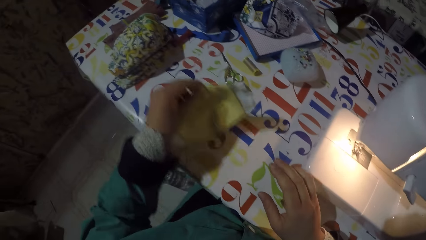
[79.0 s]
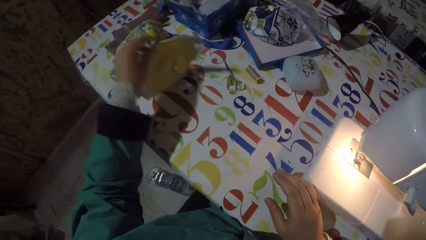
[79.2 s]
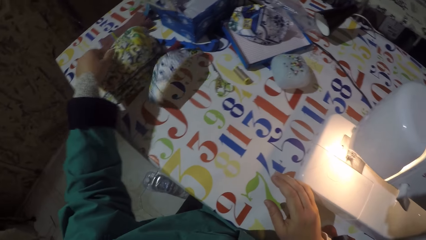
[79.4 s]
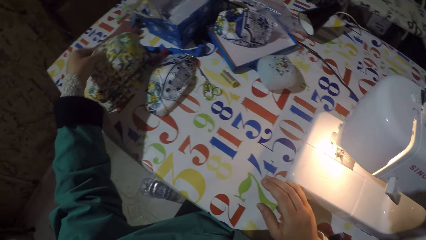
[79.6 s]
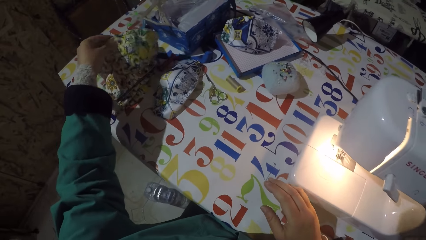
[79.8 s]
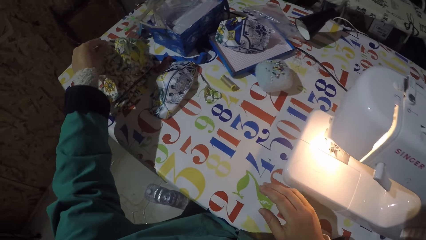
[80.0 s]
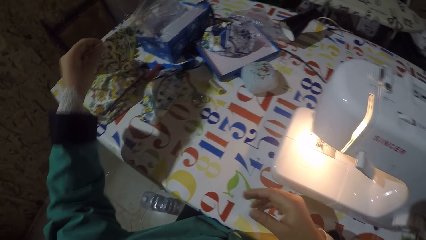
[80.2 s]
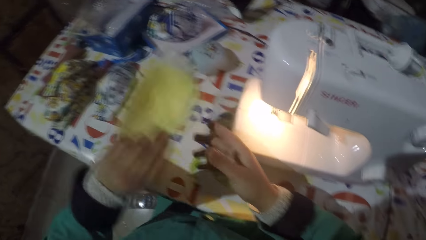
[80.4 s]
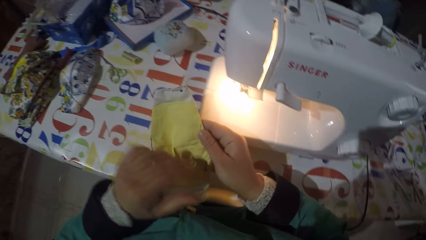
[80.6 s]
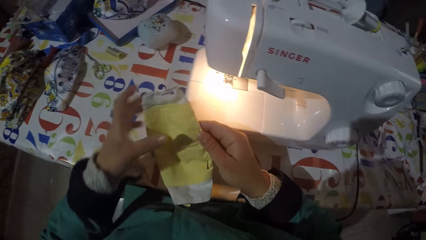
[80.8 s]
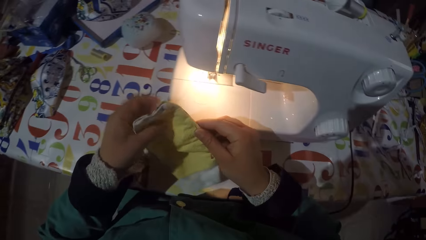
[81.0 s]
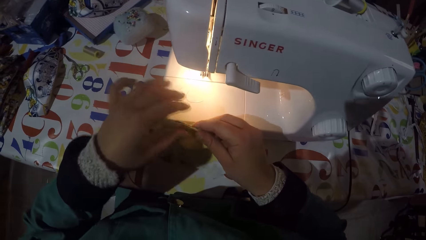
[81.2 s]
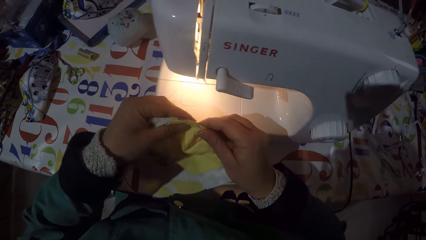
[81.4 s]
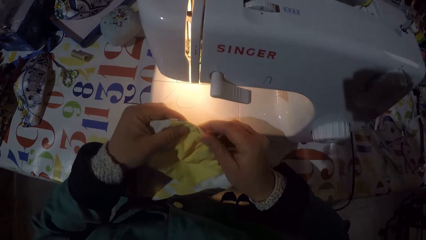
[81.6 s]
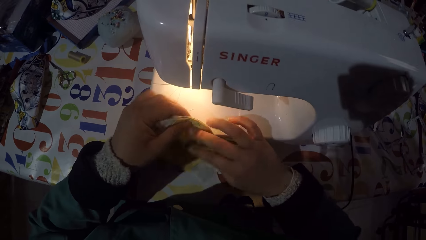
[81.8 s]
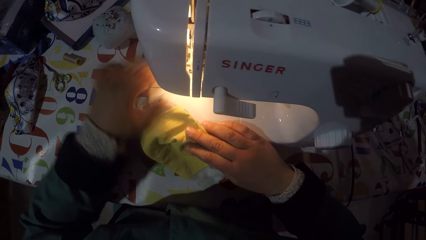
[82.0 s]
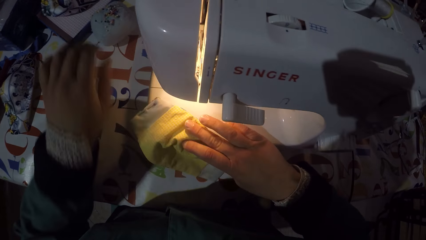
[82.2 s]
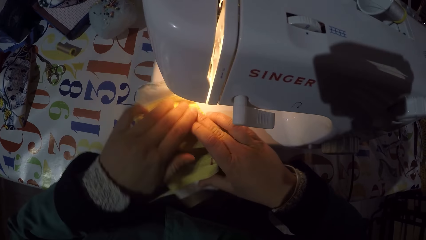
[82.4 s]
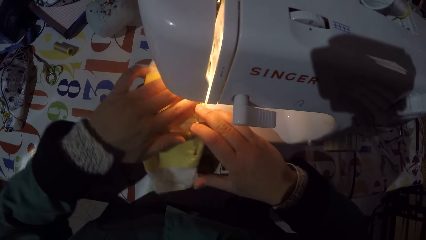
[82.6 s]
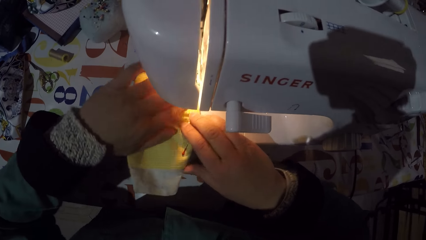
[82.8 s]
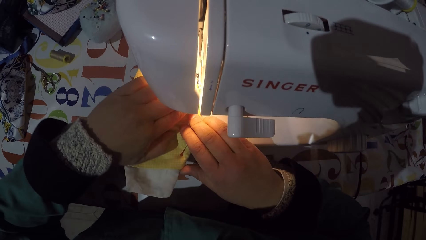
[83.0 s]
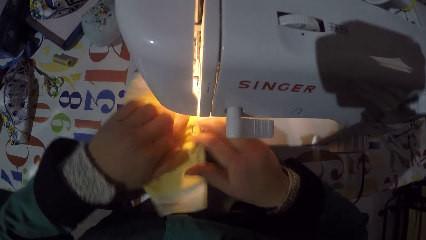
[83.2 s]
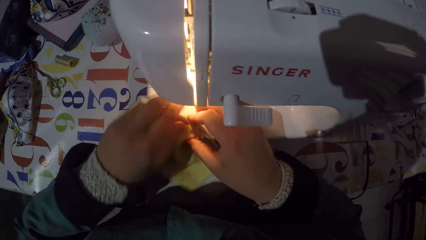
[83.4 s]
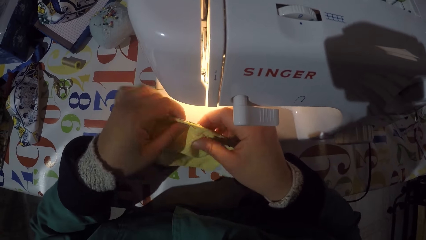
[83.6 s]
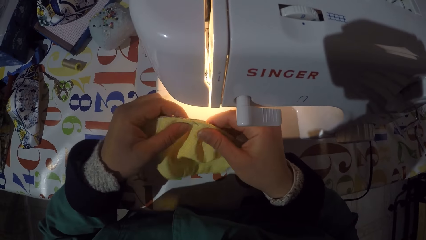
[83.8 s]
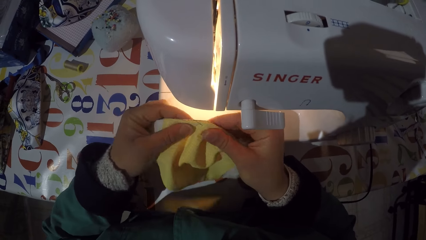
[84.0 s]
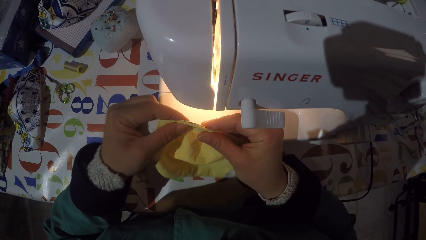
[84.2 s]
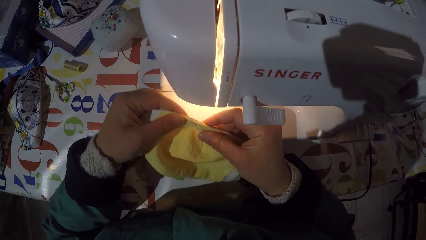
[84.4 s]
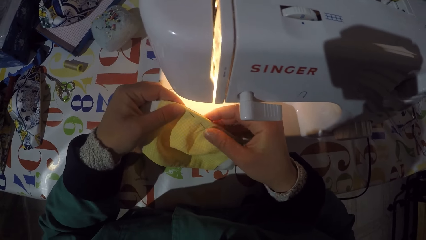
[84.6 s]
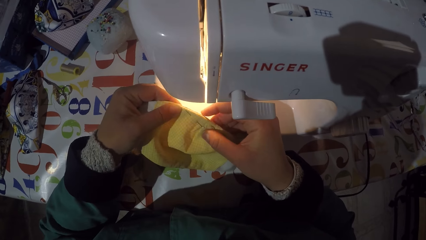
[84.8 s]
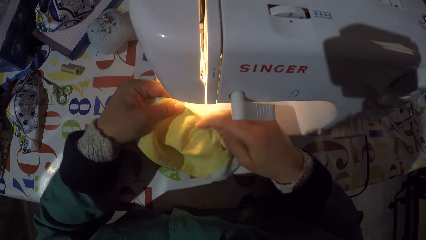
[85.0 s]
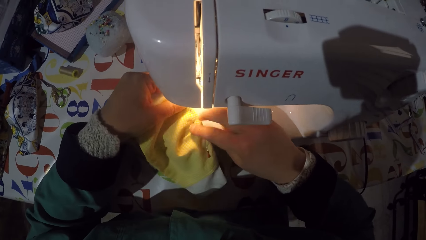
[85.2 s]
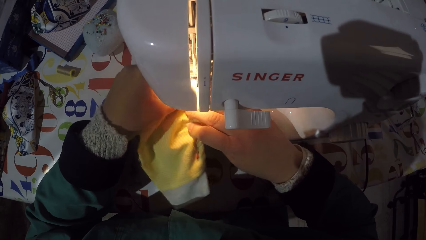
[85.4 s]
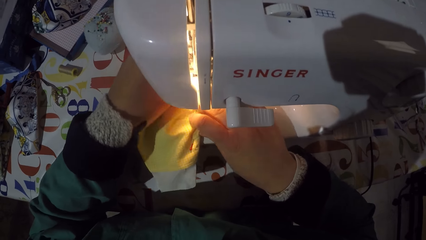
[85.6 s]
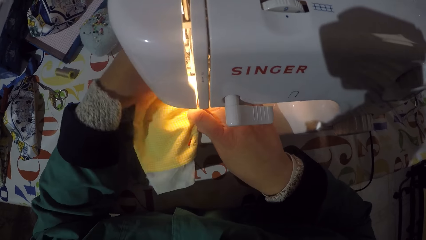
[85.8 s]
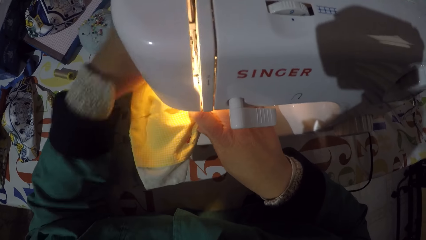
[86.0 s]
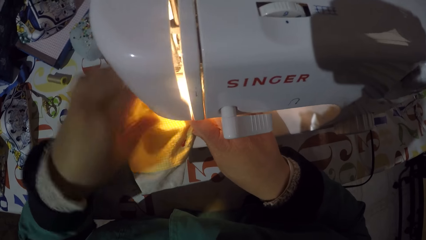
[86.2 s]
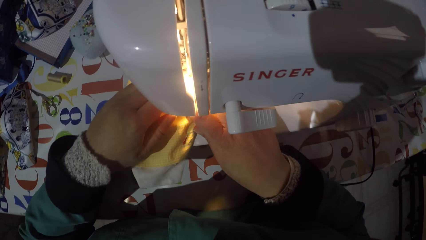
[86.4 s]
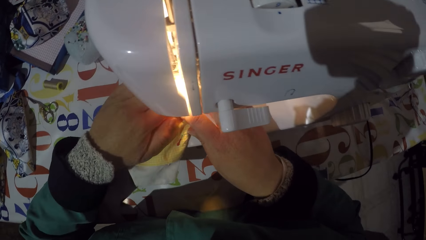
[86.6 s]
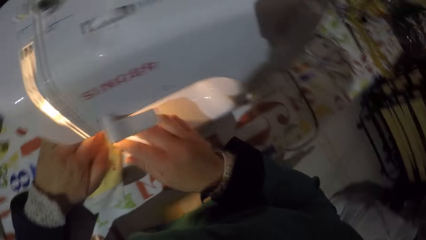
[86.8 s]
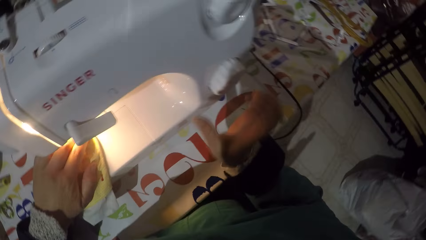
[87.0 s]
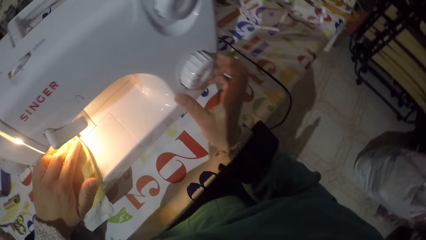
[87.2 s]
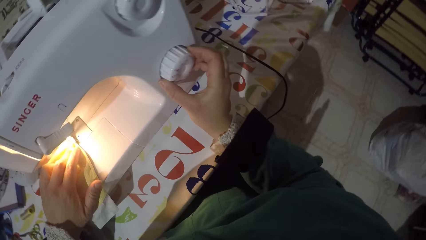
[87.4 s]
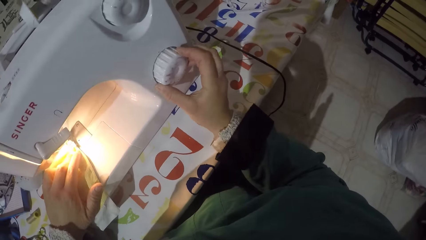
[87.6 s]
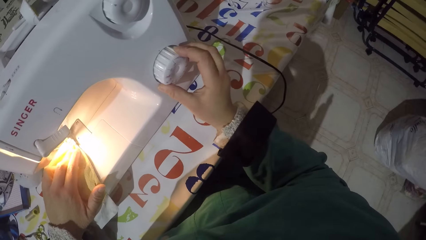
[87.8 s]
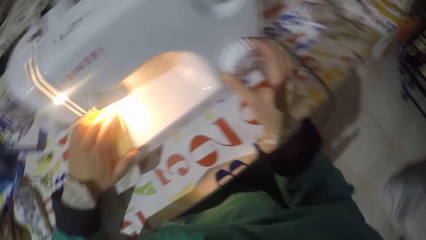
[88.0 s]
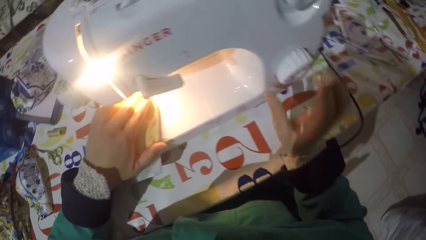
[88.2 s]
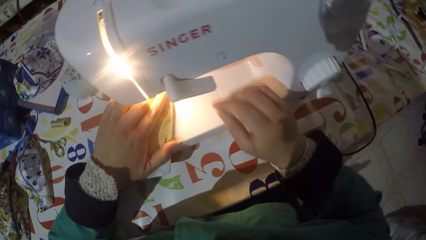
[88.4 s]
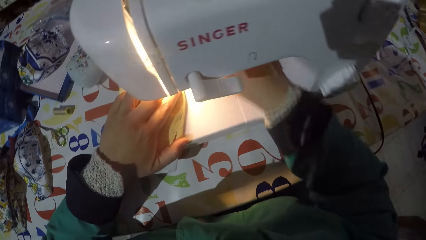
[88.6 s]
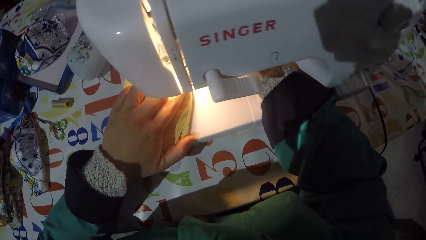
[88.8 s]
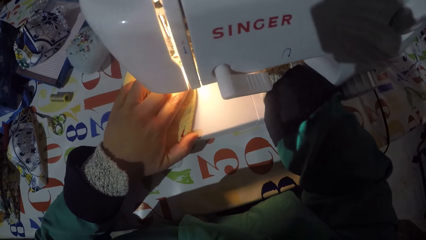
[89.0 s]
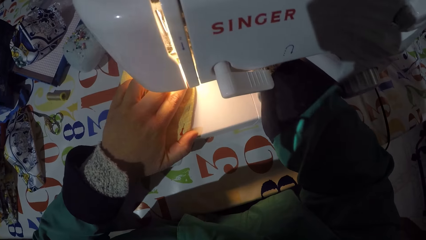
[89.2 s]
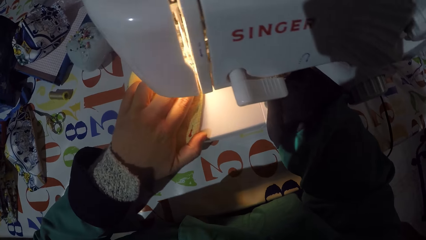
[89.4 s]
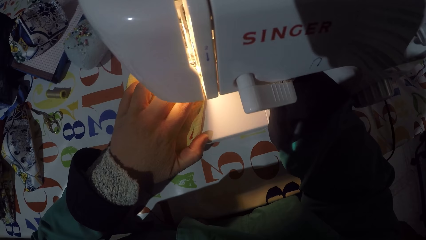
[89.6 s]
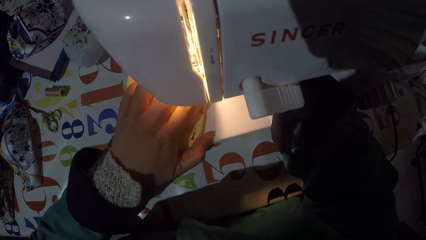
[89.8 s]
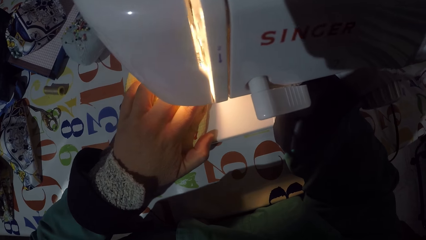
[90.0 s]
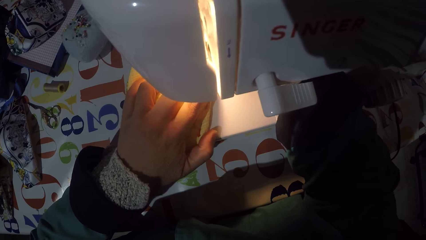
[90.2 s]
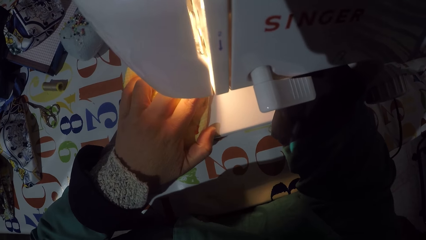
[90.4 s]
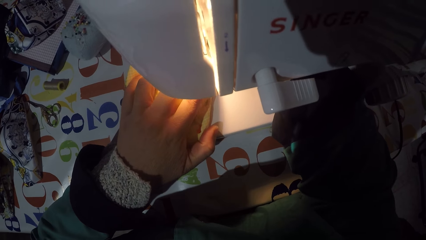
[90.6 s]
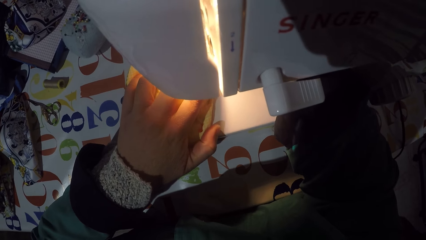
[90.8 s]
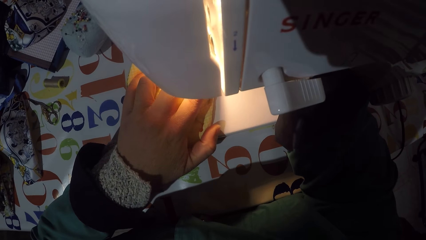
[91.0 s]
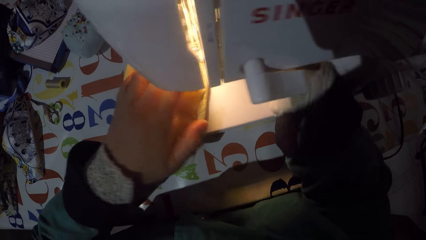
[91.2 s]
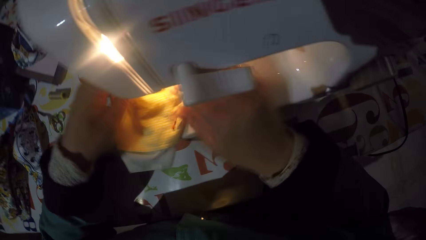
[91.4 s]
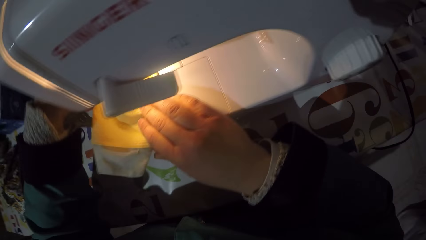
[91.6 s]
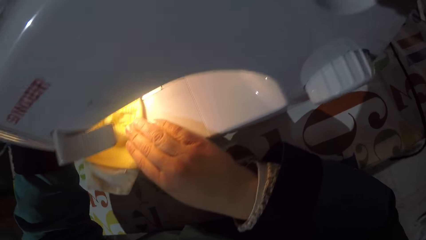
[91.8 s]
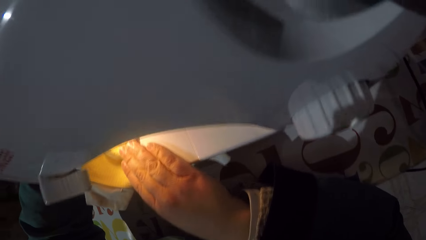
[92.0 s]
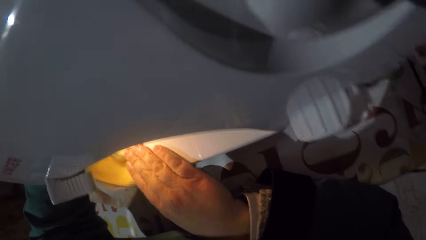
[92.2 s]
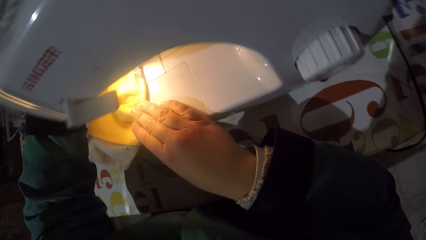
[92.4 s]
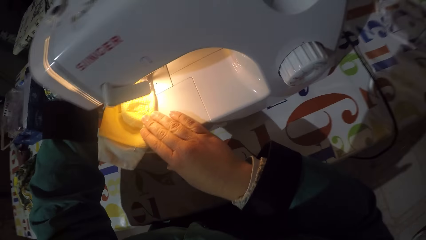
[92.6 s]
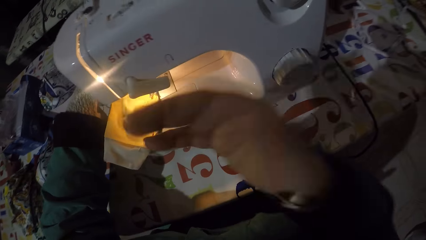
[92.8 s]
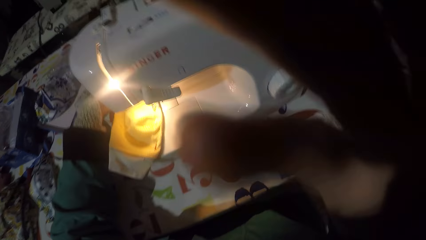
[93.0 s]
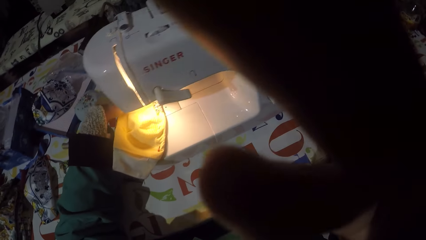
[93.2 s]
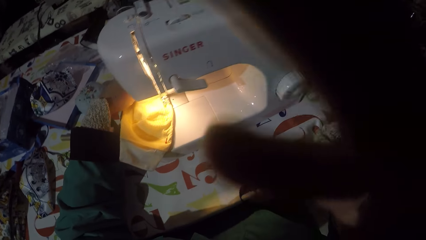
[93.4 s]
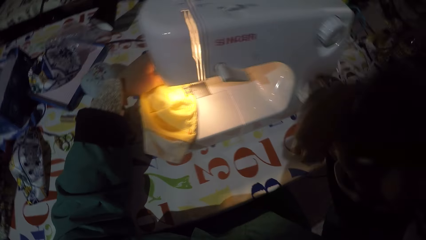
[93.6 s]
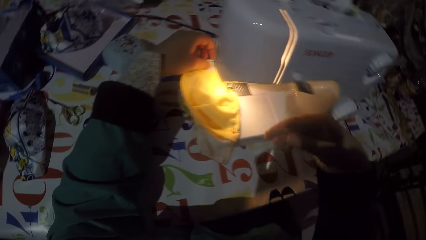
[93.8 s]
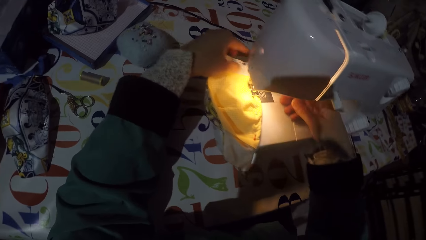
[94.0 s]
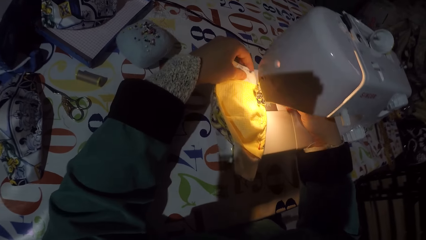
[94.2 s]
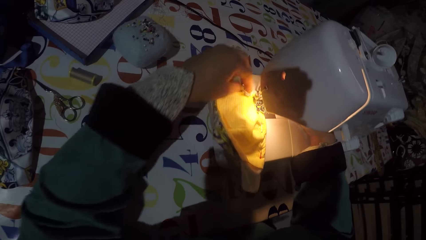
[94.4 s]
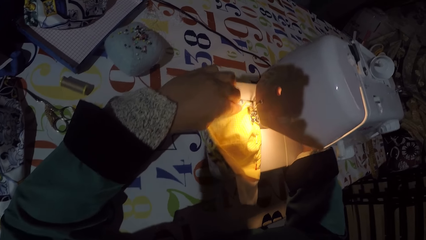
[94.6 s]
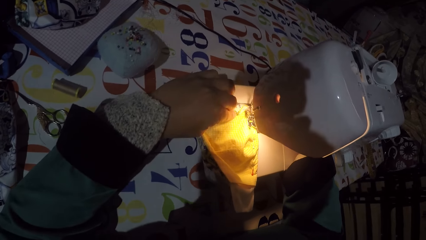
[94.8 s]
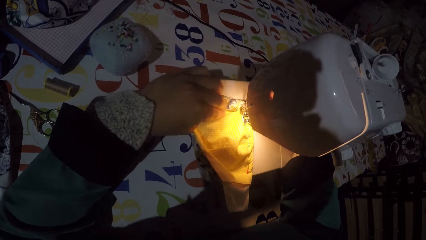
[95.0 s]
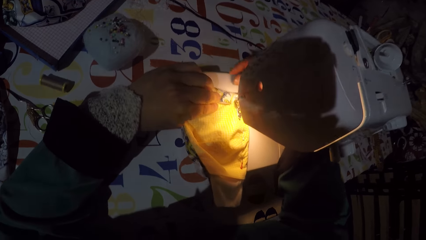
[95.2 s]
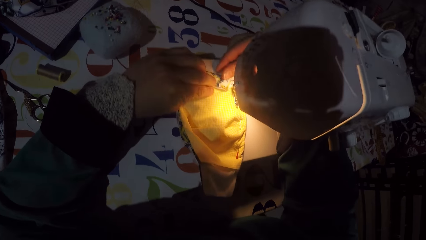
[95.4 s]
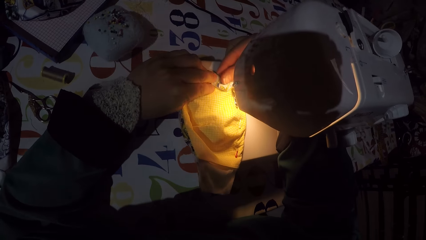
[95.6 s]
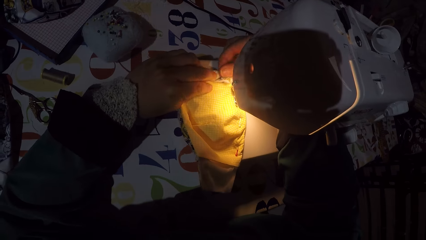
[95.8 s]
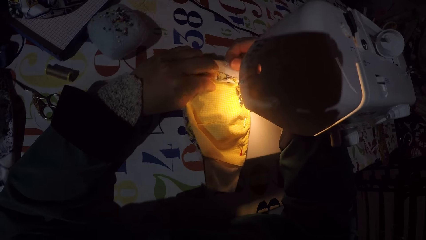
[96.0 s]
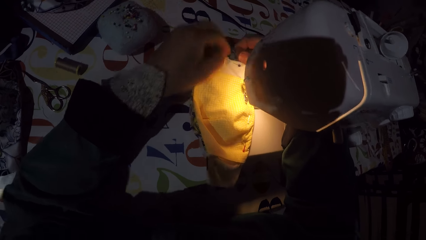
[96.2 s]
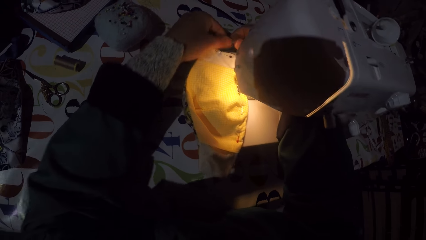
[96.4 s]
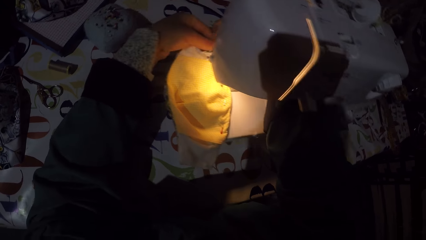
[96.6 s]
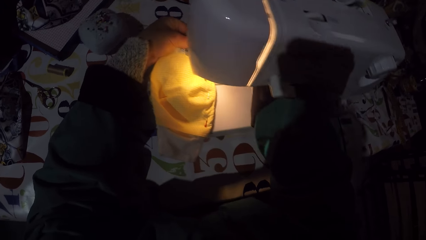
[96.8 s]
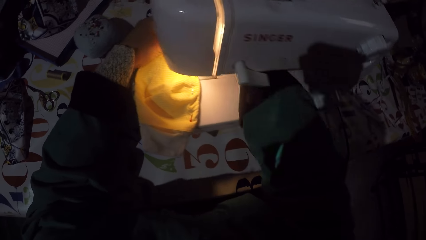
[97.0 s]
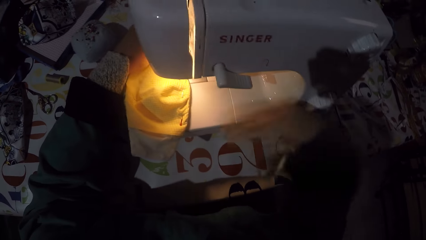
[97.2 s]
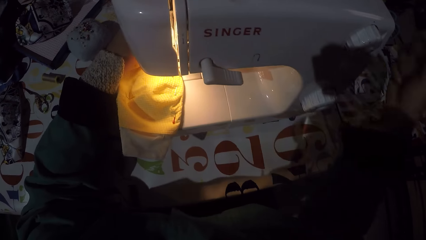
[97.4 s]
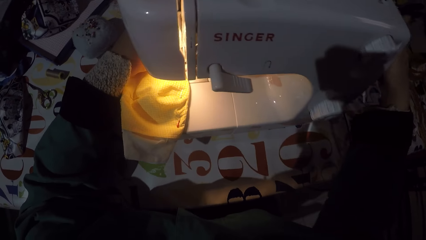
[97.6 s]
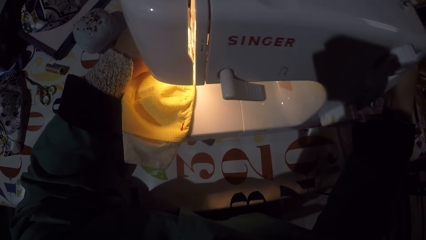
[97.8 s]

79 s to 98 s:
The camera wearer throws a mask on the table. They take another mask from the table. They put the mask in a sewing machine. They press the mask. They put the mask in the sewing machine. They adjust the stitch selector of the sewing machine. They adjust a piece of cloth on the sewing machine. They adjust the camera. They fold the mask.
